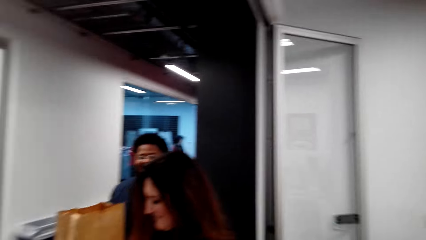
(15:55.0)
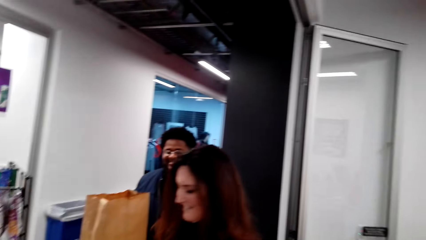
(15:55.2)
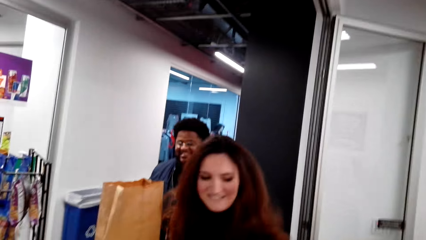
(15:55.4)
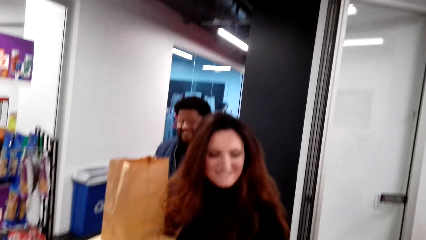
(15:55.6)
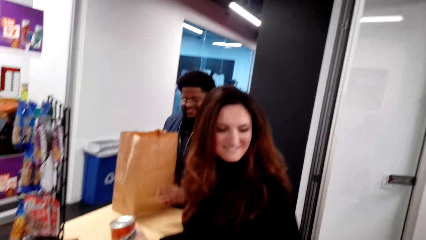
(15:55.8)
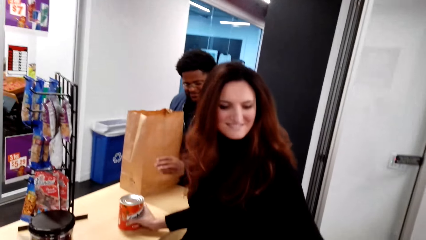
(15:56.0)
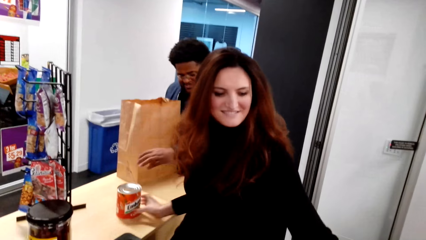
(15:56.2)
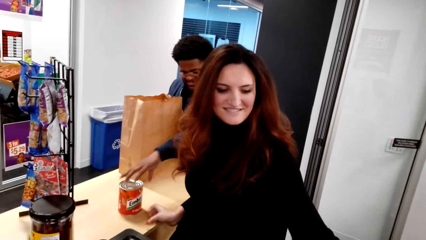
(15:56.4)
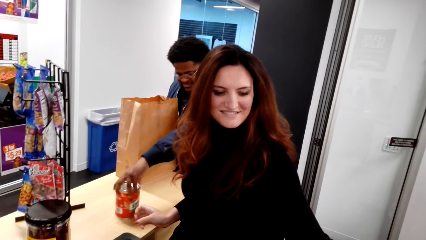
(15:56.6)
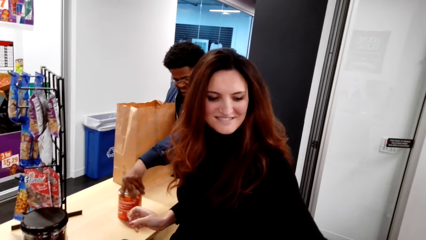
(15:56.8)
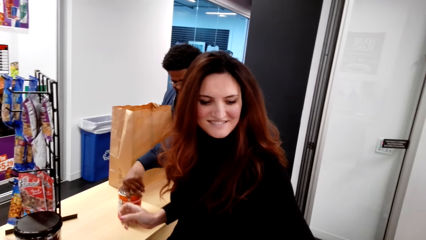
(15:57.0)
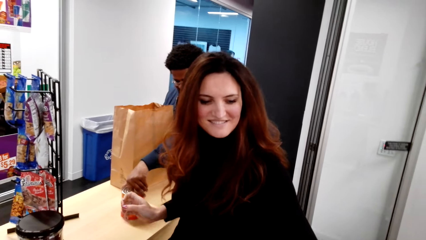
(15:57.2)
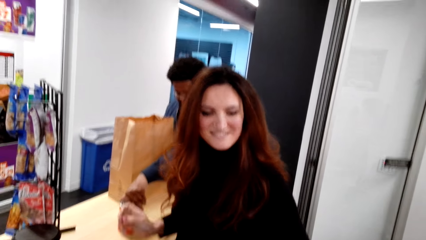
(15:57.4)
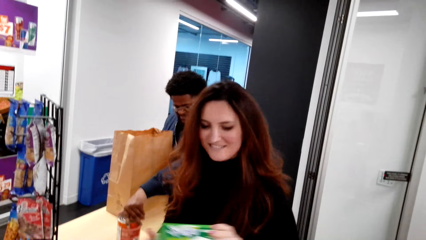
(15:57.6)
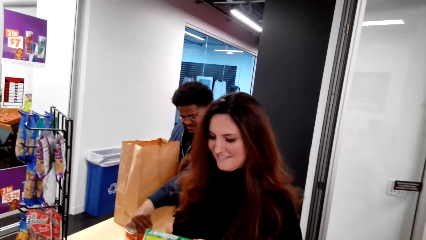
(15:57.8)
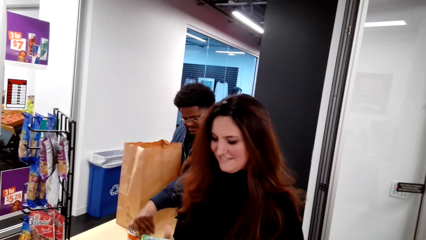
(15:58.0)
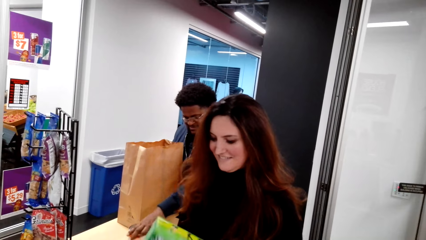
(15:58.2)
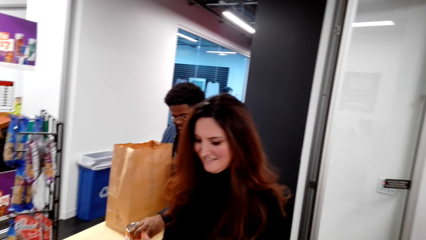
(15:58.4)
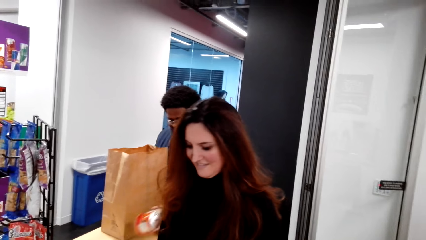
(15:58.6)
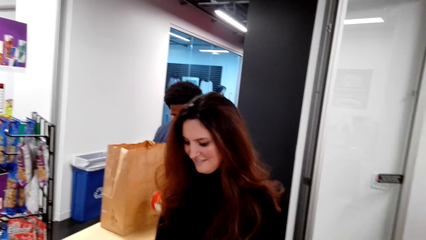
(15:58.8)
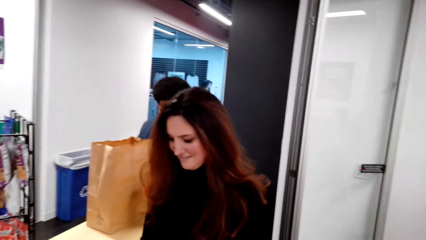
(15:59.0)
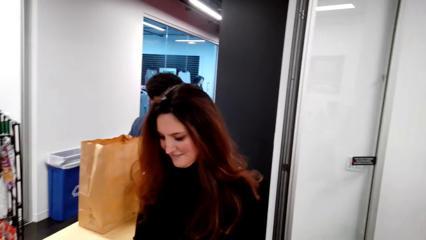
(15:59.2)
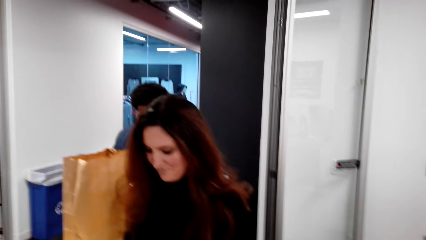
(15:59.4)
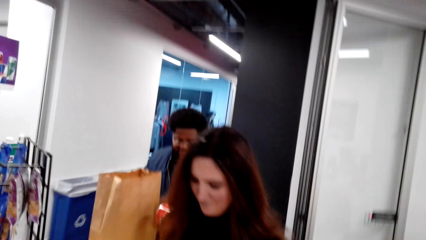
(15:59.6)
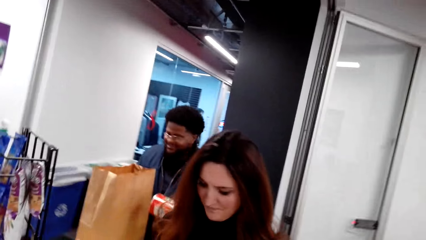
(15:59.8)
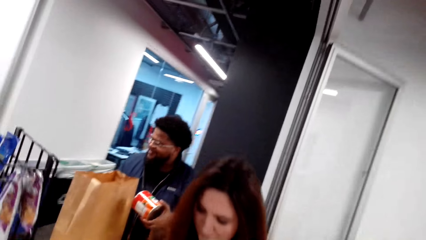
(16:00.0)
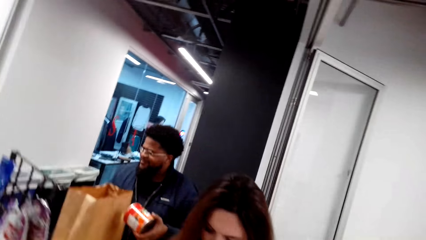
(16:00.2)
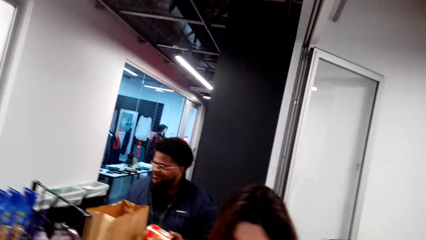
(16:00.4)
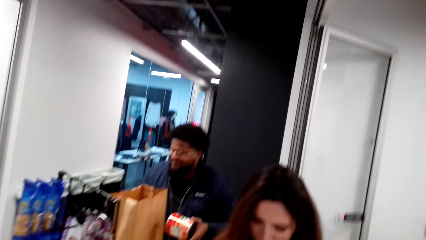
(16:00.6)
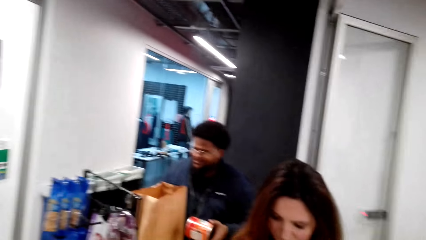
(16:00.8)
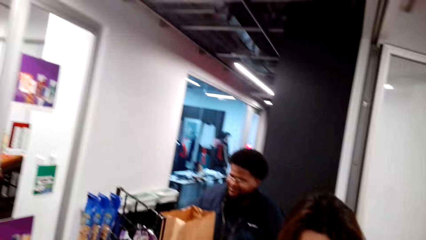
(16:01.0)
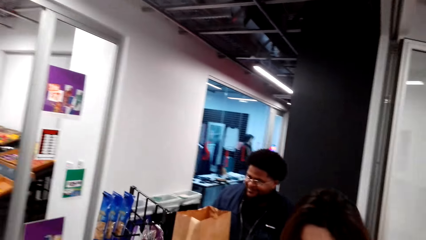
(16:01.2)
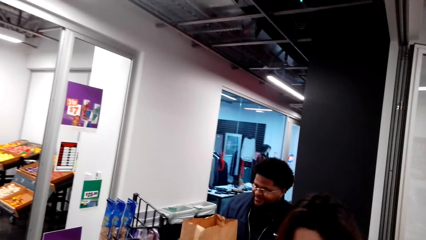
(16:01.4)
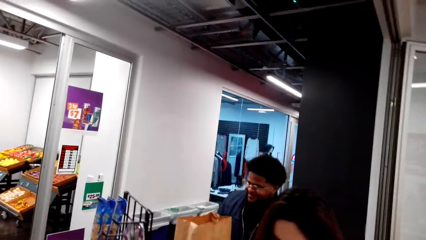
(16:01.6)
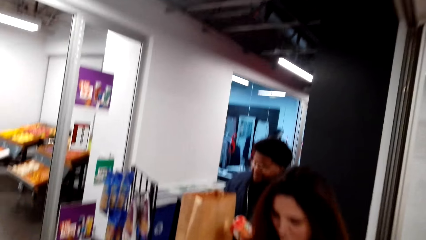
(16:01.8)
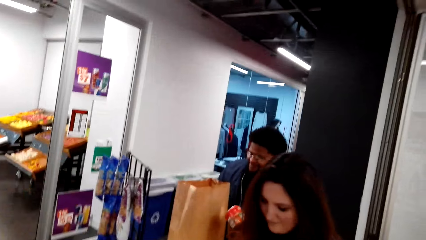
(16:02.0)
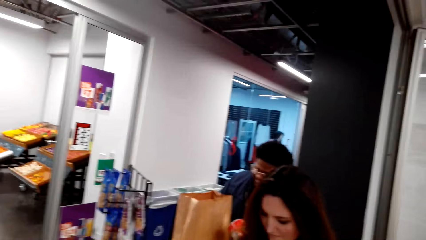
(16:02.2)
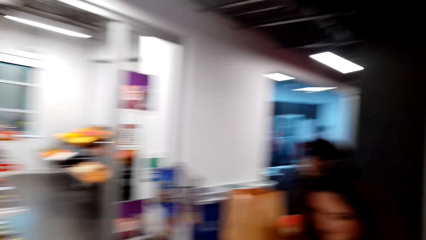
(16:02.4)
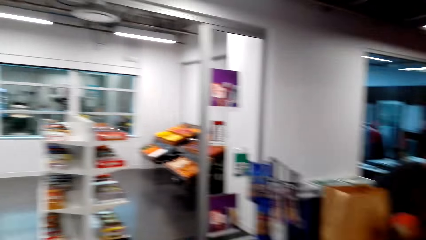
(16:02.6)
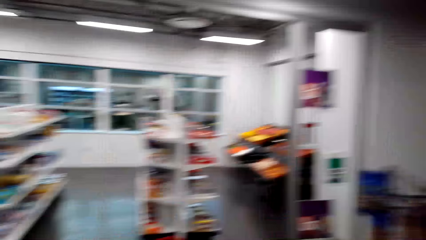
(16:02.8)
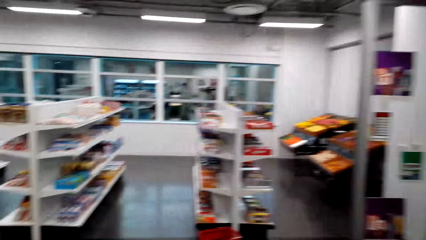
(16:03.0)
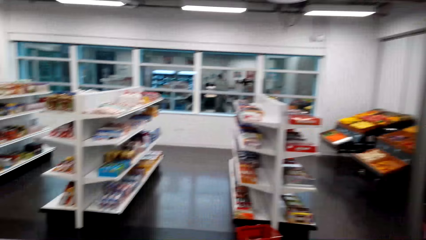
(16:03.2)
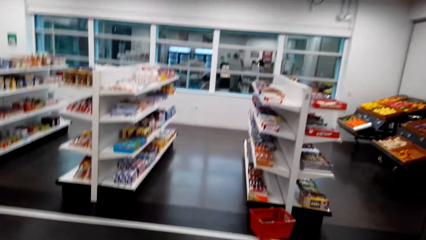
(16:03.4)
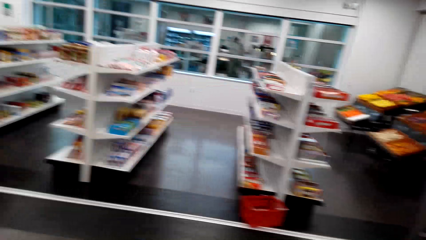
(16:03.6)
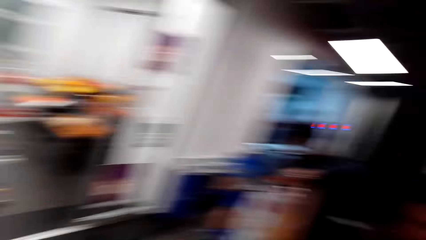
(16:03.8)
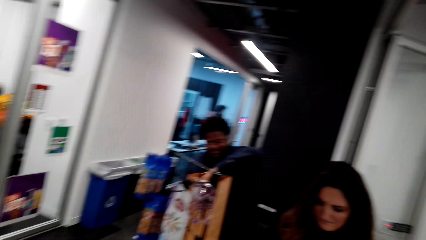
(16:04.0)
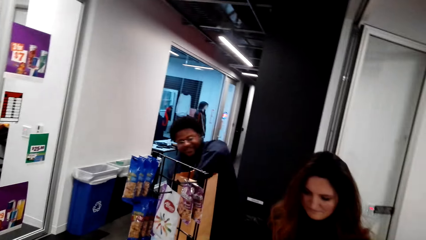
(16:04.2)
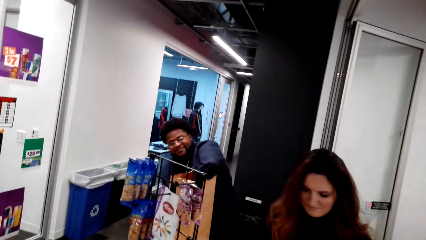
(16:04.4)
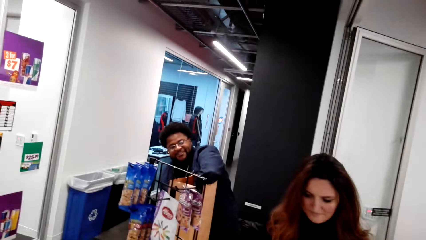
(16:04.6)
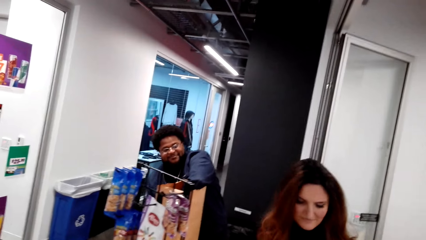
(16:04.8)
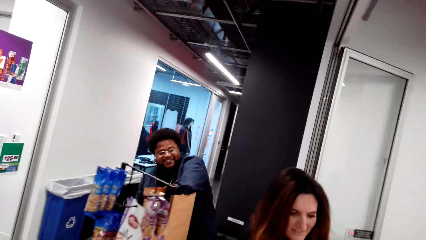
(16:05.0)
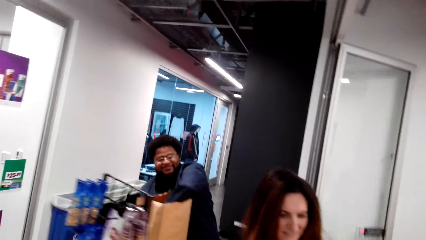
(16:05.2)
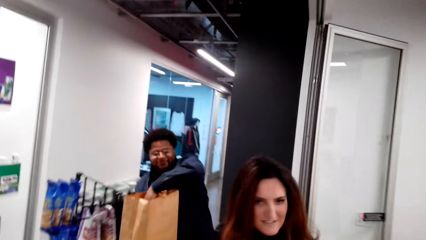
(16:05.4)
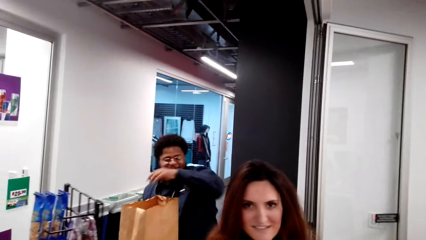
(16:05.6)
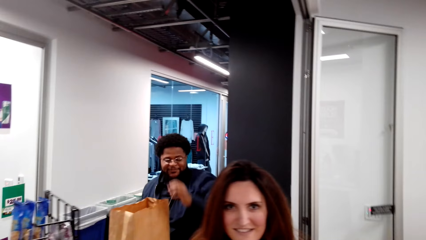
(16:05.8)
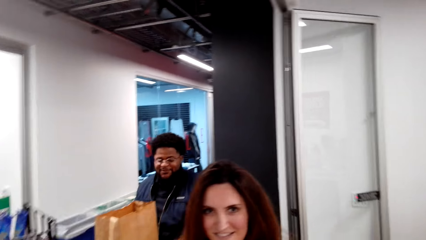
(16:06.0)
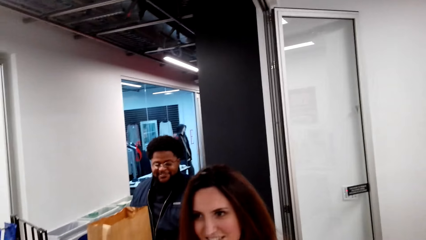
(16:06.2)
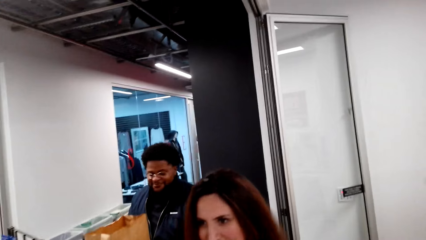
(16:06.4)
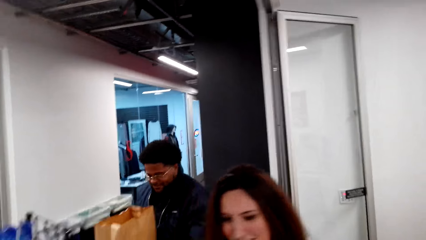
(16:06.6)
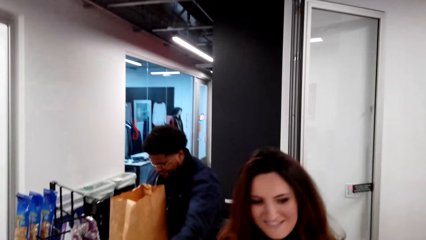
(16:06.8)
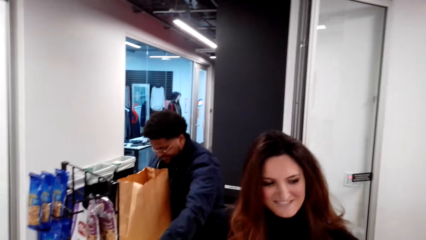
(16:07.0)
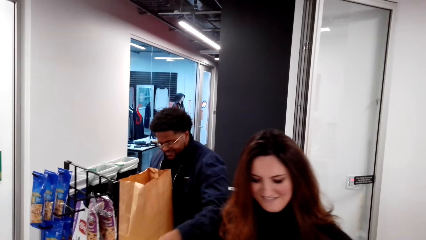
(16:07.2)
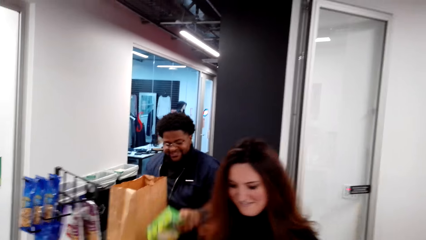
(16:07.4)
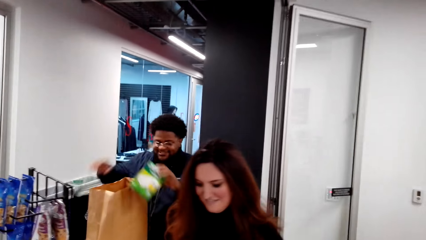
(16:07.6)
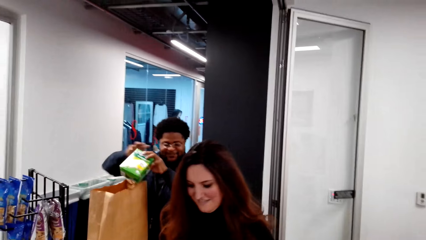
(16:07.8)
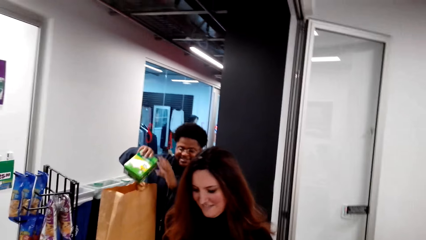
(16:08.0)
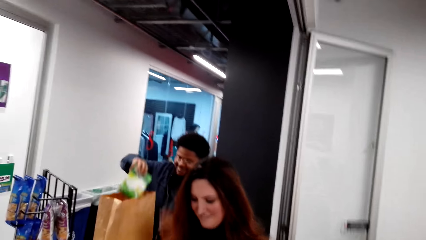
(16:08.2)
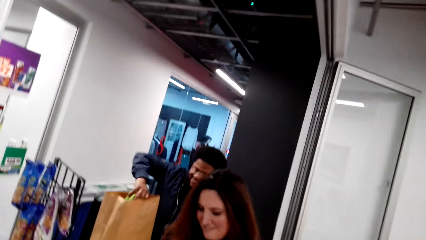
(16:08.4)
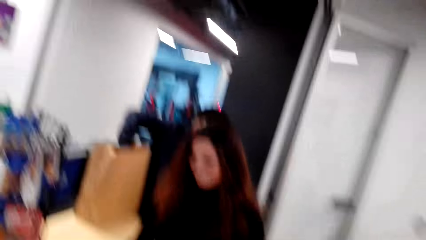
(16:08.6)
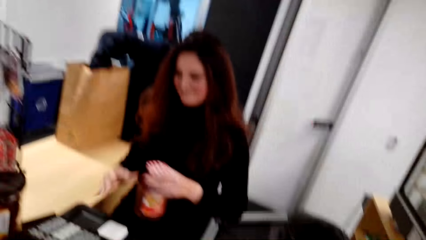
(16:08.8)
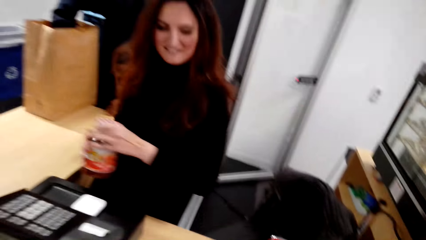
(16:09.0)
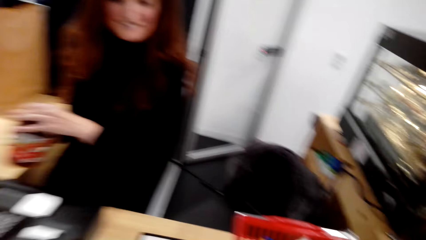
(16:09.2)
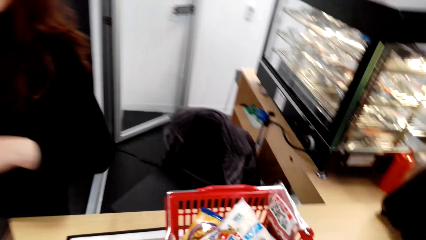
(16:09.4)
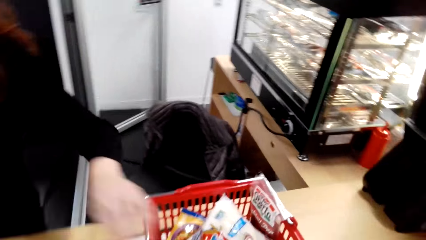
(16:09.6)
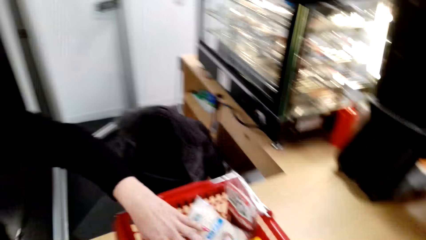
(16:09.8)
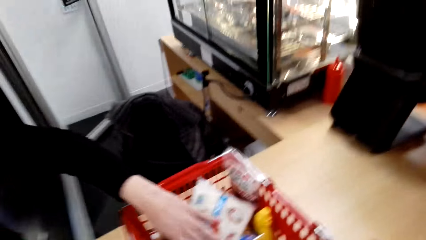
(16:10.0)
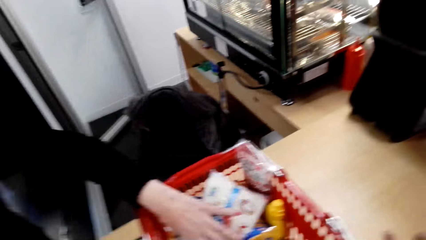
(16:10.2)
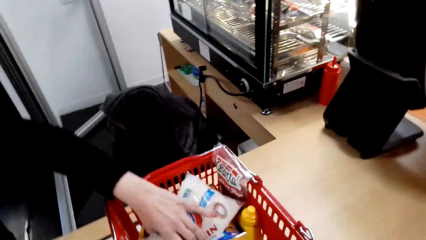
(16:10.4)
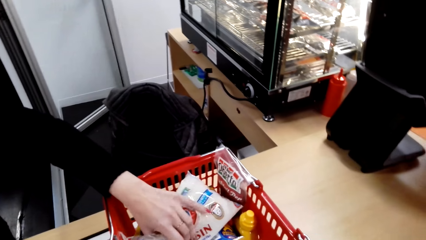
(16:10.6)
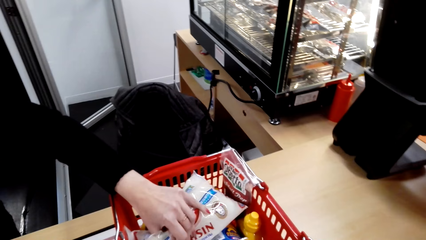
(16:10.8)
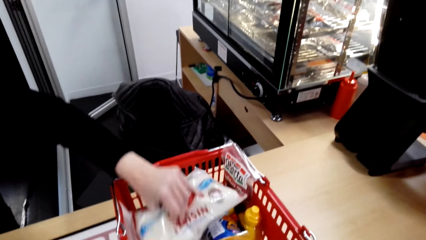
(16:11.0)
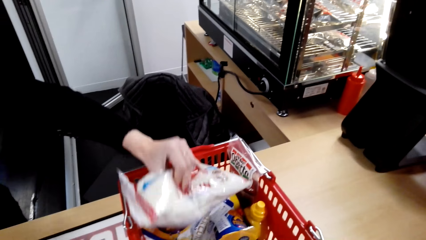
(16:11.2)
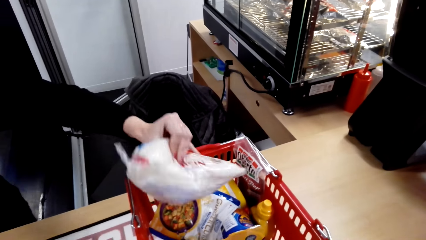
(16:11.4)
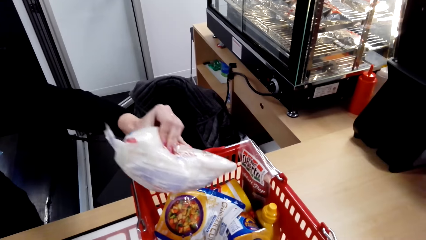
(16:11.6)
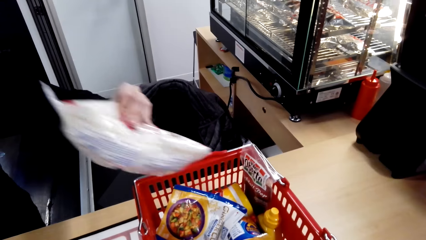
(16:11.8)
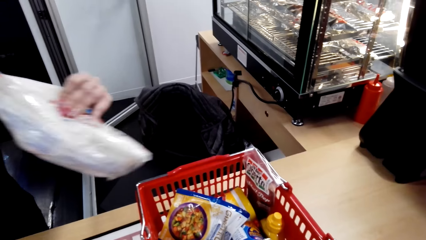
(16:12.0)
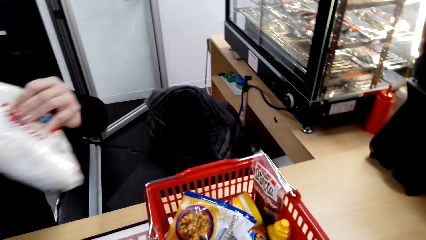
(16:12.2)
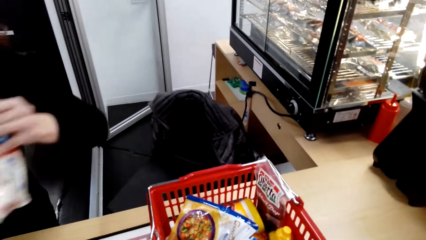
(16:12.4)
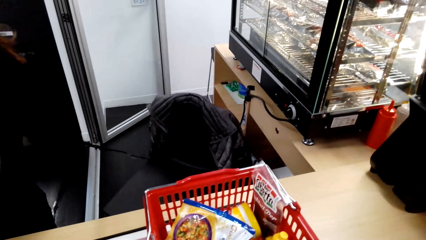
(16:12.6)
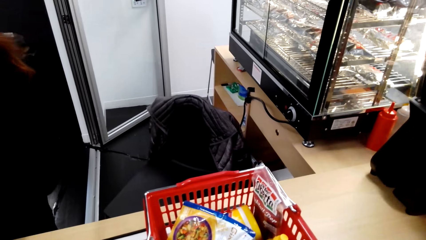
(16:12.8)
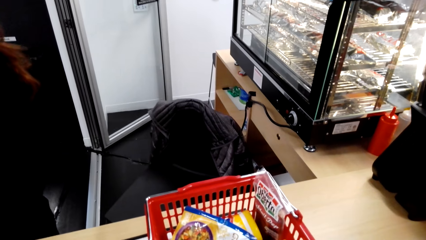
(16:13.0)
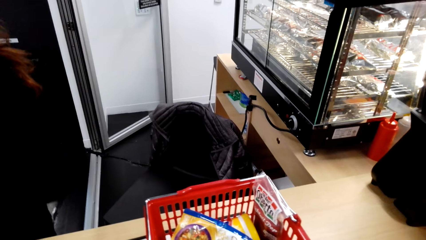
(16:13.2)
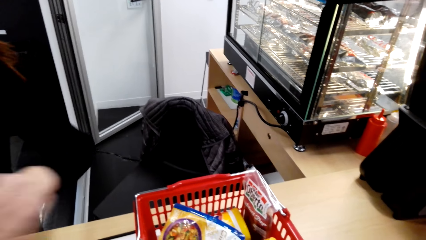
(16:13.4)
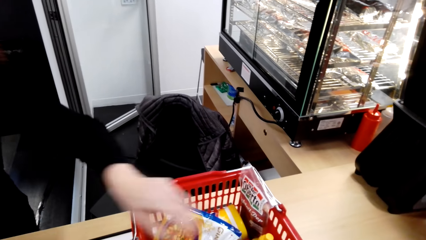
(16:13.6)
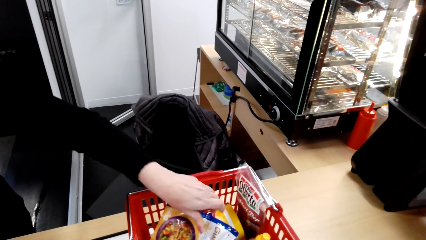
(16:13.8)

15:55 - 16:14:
A cashier puts an item aside. The camera wearer looks around. Another person packs an item in the pack bag. The camera wearer looks around. The cashier picks up an item on the tray.
